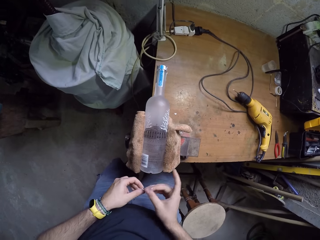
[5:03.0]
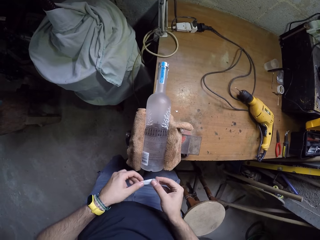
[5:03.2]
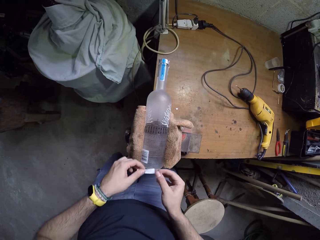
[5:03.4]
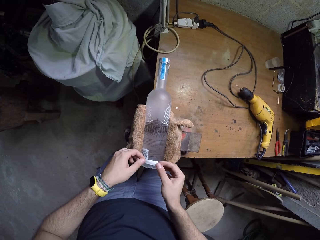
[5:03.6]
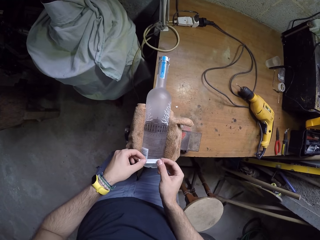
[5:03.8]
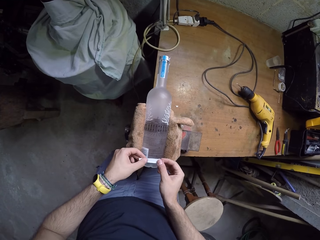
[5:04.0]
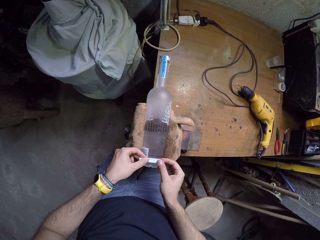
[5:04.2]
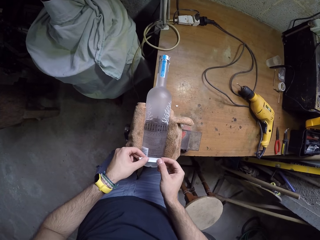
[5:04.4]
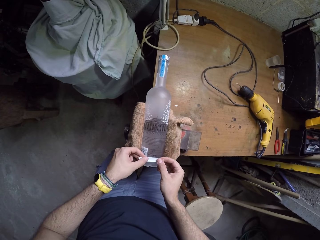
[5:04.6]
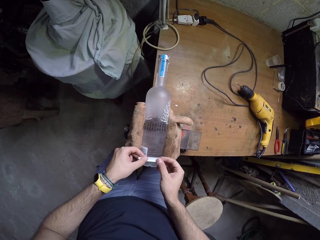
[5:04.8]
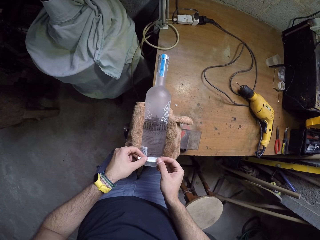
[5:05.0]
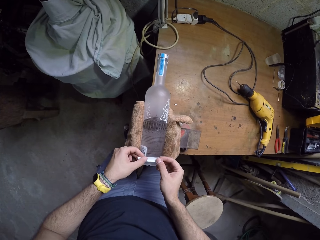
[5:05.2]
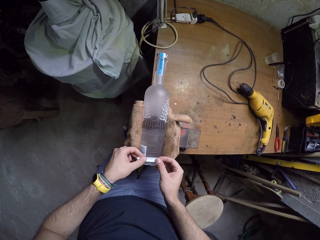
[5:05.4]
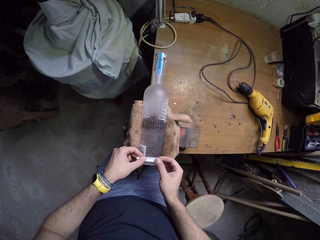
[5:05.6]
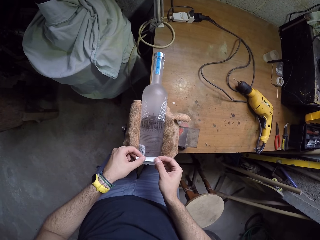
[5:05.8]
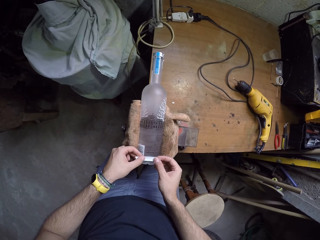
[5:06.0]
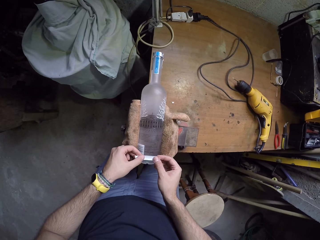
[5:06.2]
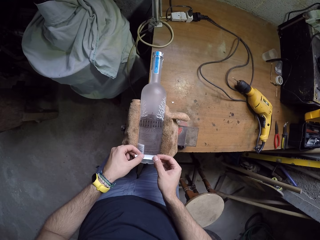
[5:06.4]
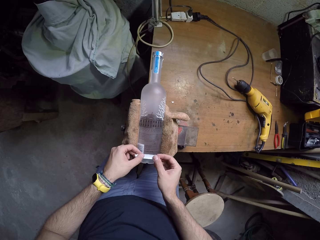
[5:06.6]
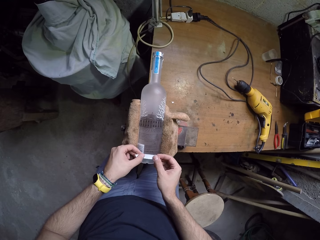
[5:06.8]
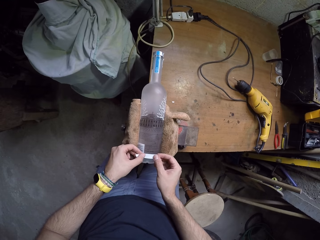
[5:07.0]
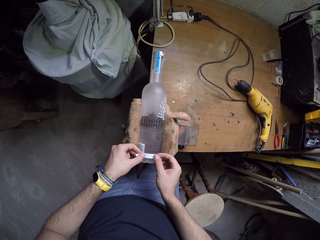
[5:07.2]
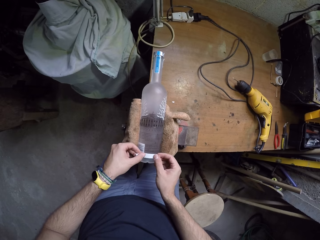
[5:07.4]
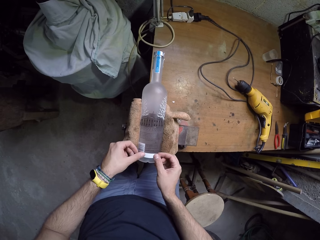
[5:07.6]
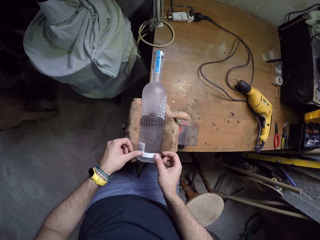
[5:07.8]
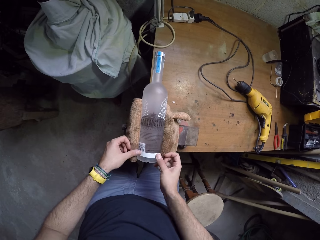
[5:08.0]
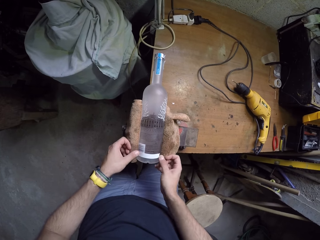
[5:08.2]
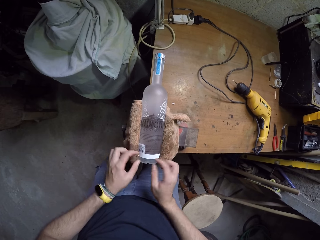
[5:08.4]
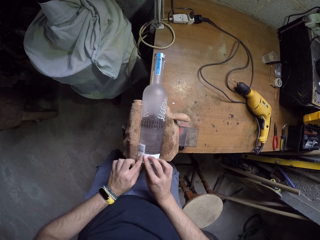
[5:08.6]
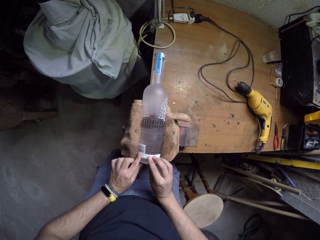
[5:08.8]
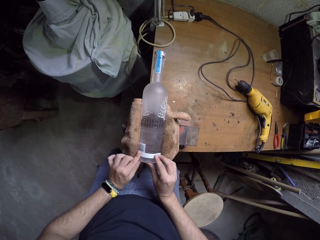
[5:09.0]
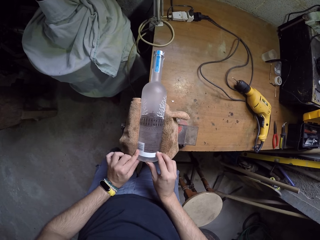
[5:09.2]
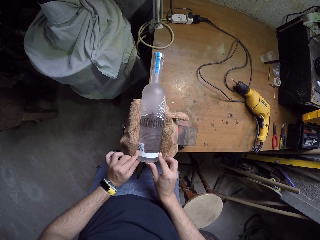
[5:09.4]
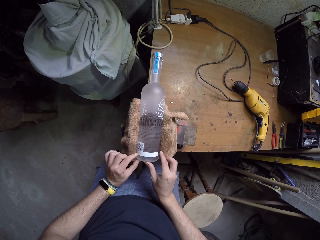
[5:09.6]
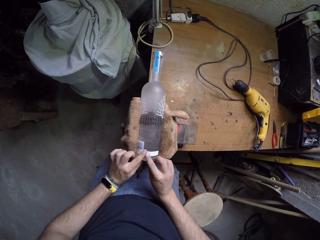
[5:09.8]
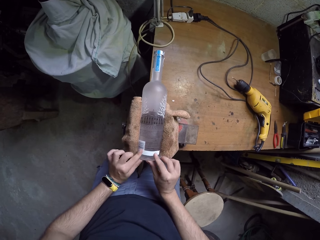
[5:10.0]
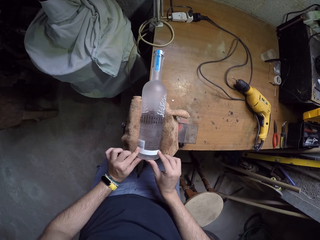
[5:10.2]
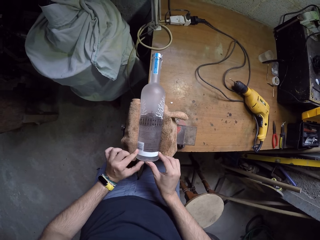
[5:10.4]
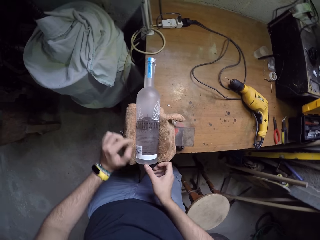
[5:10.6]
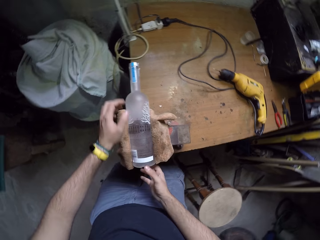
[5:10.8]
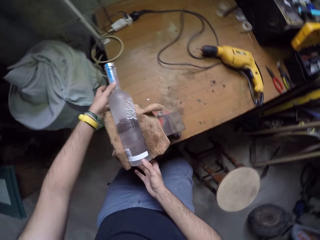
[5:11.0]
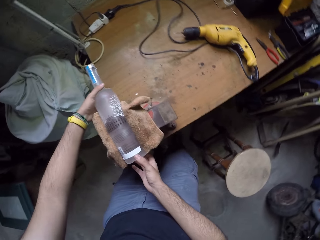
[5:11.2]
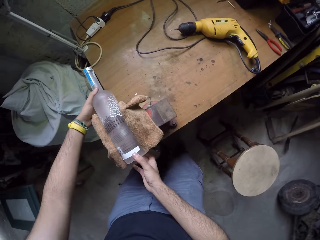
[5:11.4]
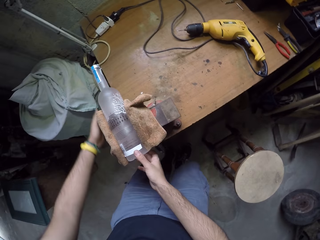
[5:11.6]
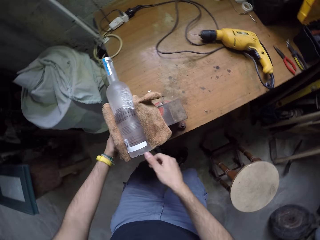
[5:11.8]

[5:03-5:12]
The camera wearer sticks the masking tape on the glass bottle. They wrap the bottle with the sellotape. They adjust a piece of the sellotape on the bottle.

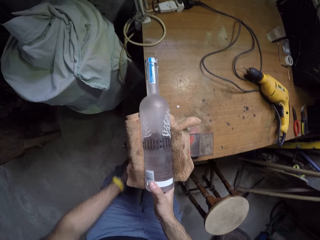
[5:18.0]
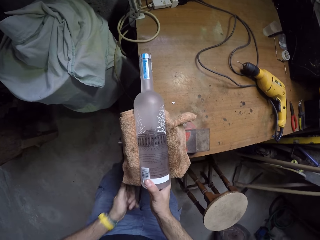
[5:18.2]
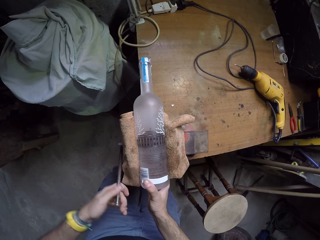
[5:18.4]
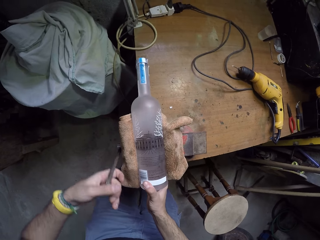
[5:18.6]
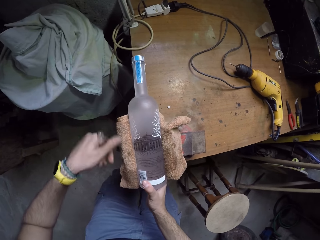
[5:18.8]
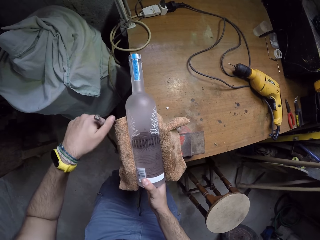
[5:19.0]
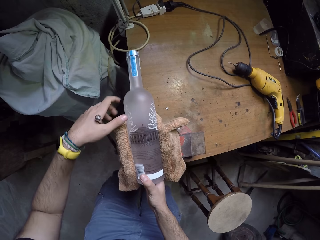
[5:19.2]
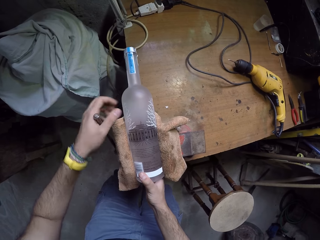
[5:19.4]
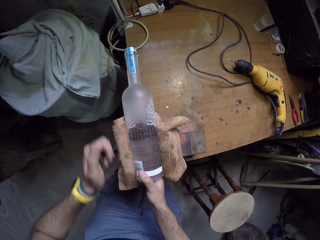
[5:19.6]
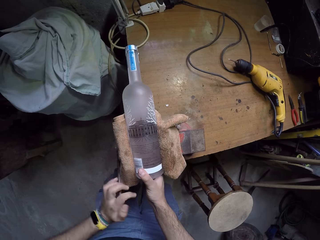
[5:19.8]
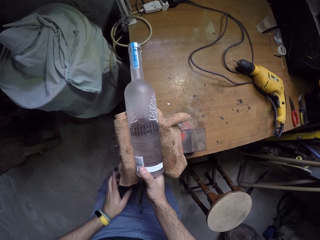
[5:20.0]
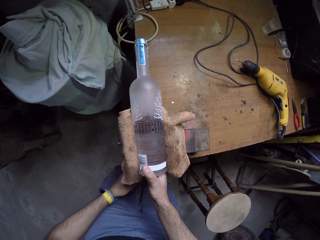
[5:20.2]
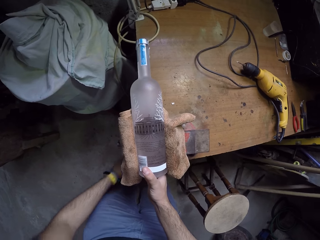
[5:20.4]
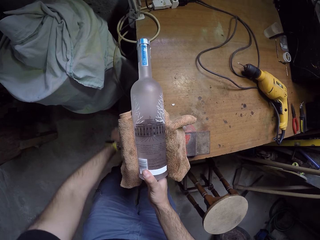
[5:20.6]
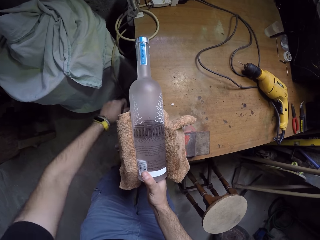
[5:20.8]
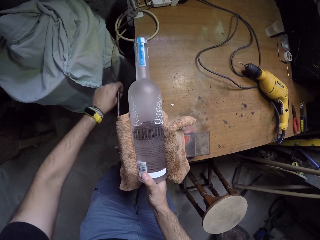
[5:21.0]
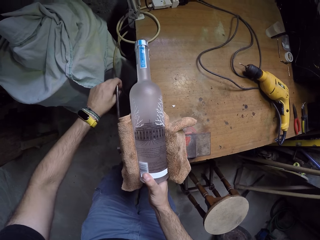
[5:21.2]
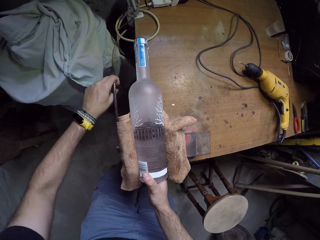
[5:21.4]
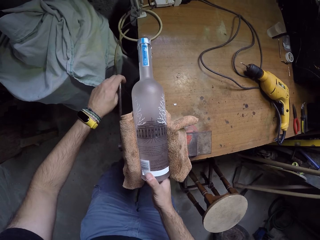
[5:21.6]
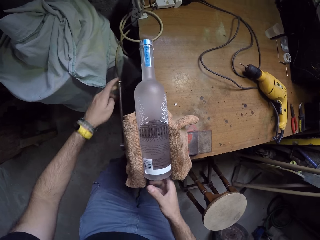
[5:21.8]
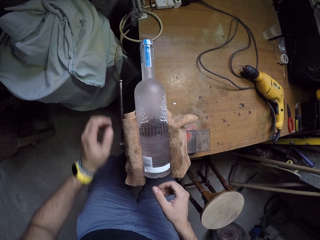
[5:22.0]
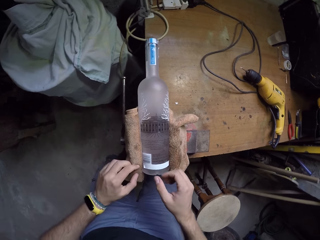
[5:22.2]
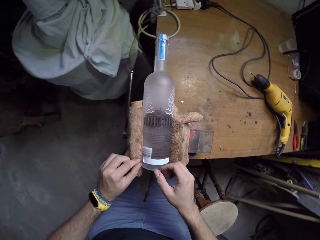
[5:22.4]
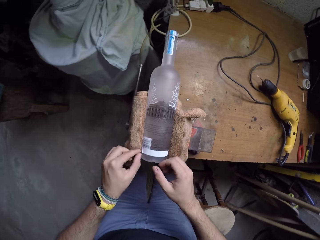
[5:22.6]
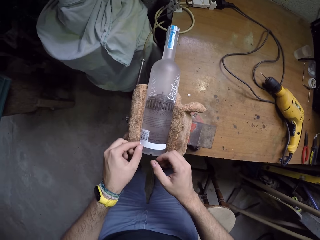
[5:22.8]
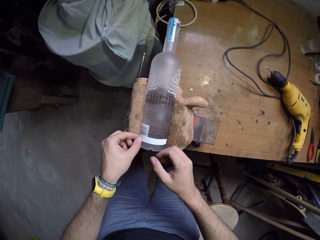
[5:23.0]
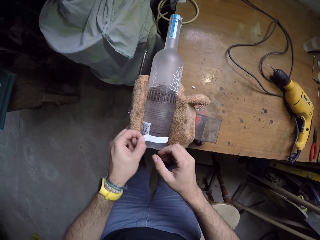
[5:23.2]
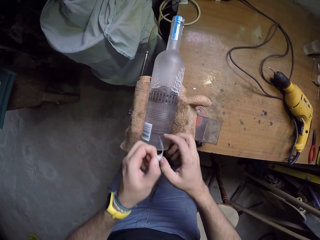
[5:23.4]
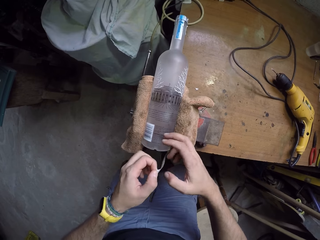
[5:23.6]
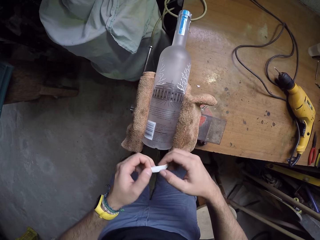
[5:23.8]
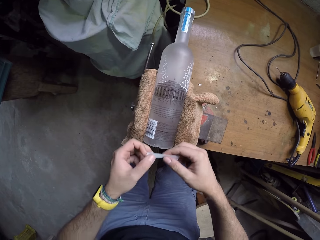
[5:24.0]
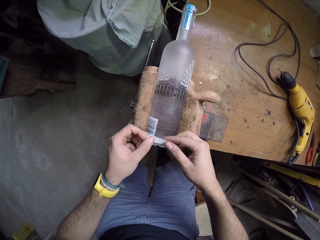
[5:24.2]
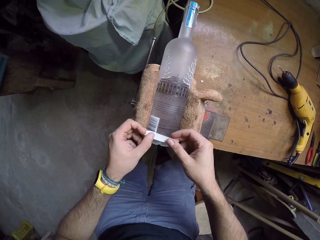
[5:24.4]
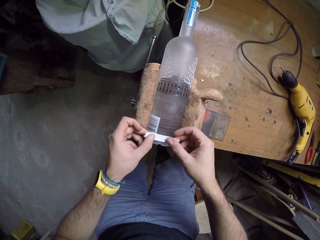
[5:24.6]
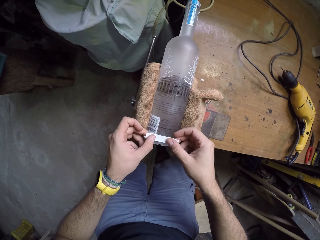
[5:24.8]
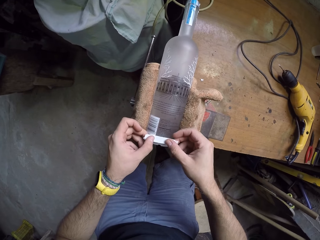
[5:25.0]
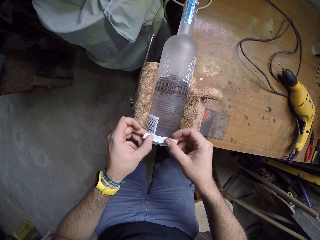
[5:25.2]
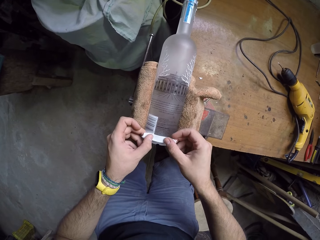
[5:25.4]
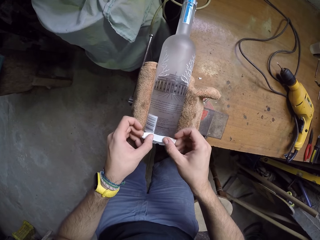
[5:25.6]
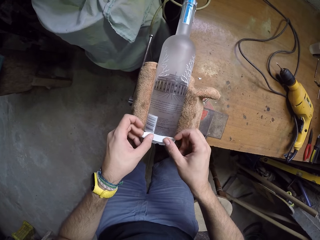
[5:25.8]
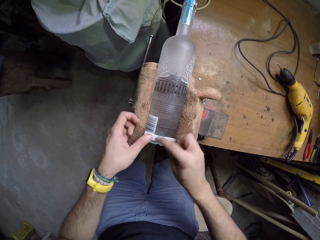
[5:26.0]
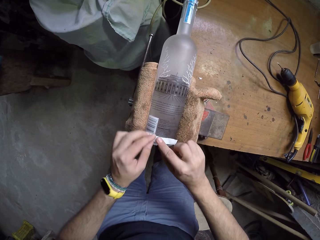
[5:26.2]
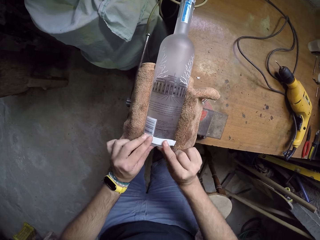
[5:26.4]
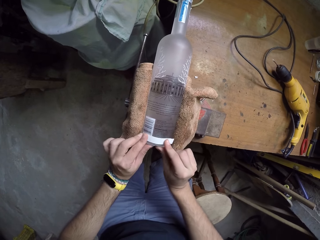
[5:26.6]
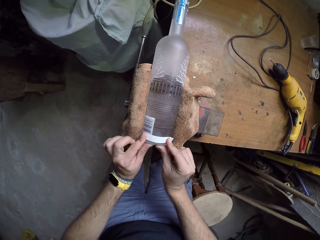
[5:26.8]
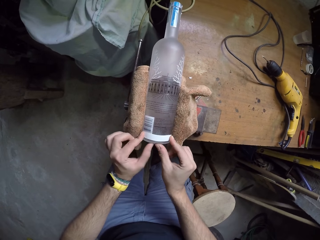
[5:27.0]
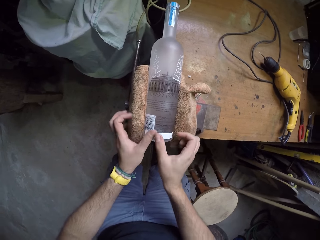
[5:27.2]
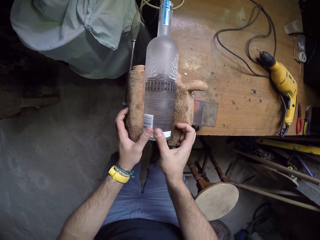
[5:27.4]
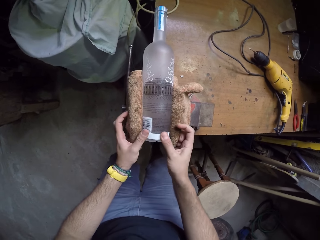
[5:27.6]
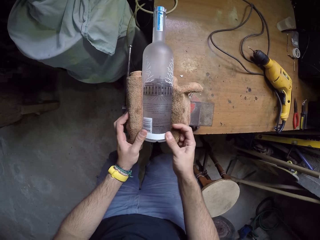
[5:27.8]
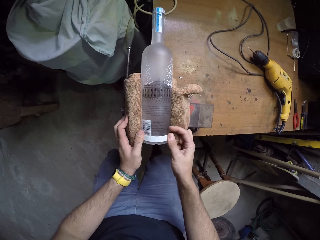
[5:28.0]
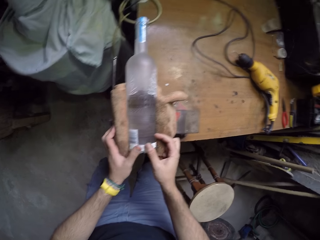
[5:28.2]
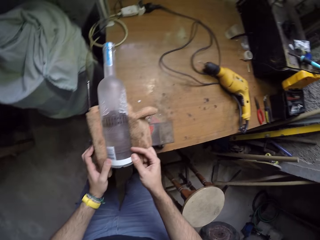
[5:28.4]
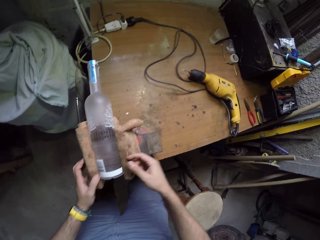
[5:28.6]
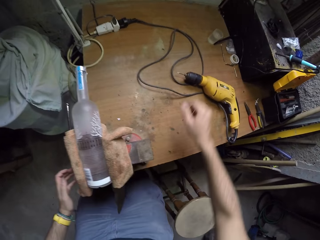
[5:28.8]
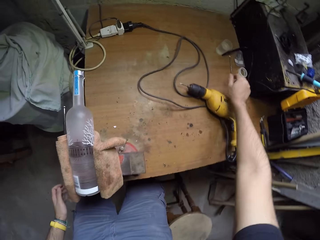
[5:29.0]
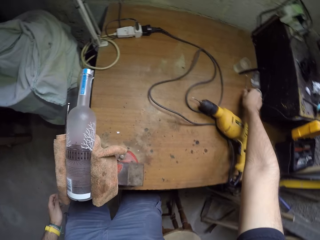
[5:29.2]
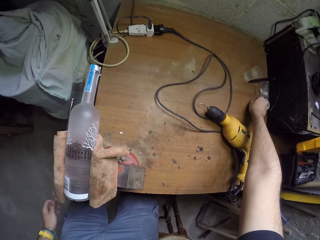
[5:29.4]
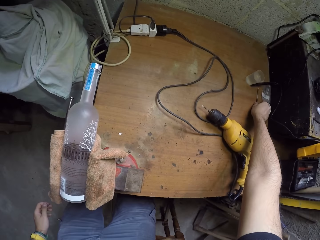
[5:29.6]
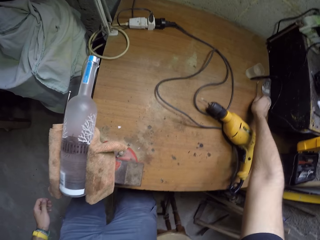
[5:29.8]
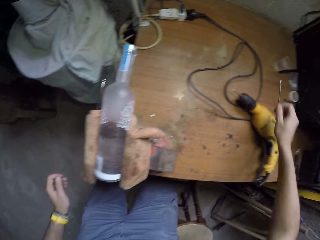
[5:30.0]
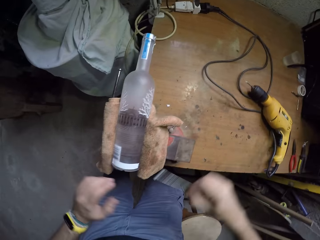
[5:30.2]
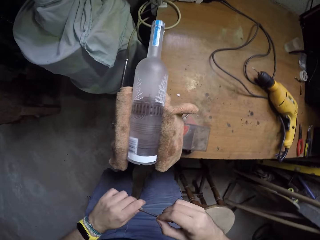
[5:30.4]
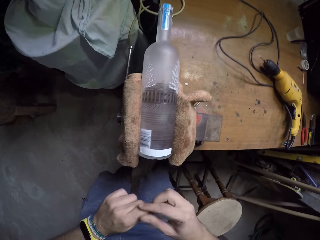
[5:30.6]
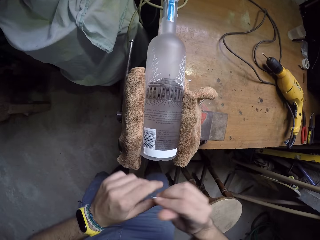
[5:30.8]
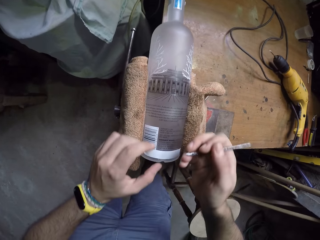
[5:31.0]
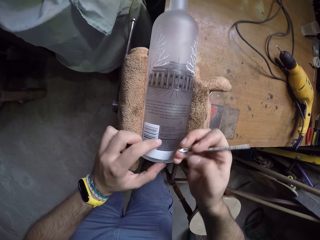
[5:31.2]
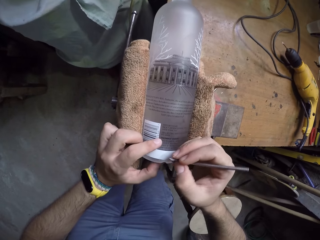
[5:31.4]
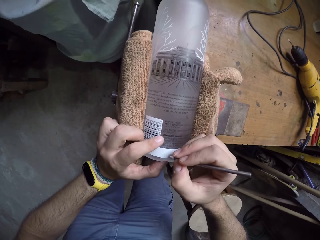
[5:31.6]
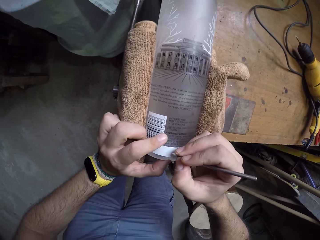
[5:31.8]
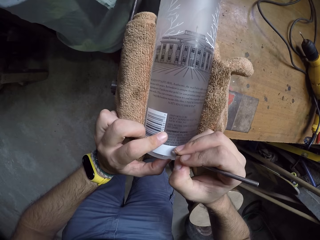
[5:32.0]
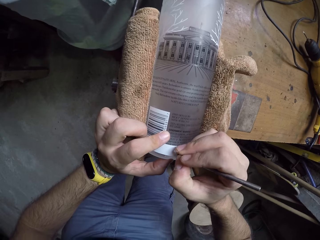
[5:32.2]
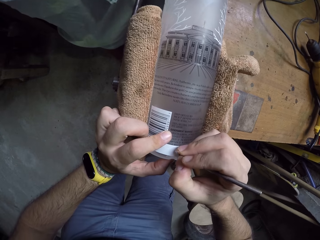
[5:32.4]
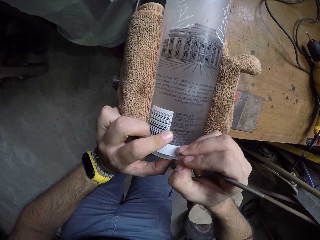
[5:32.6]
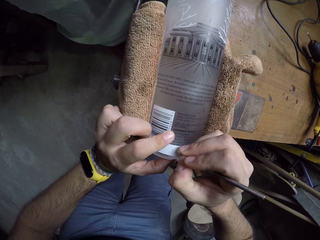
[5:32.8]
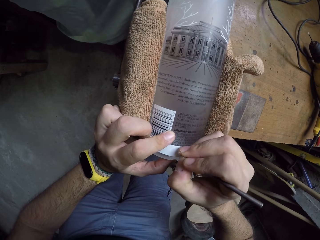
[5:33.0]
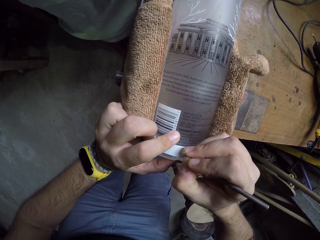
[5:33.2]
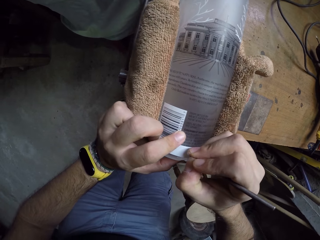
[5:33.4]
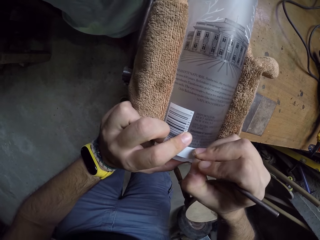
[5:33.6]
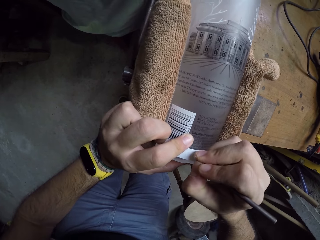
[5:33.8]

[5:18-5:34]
The camera wearer rotates the handle of the table clamp. They adjust the bottle on the table. They pick a piece of sellotape. They remove the masking tape from the glass bottle. They stick the masking tape on the glass bottle. They adjust the piece of sellotape on the bottle. They pick a screwdriver shank or drill bit from the table. They adjust the sellotape on the table with the drill bit. They mark the bottle with the screwdriver shank.
